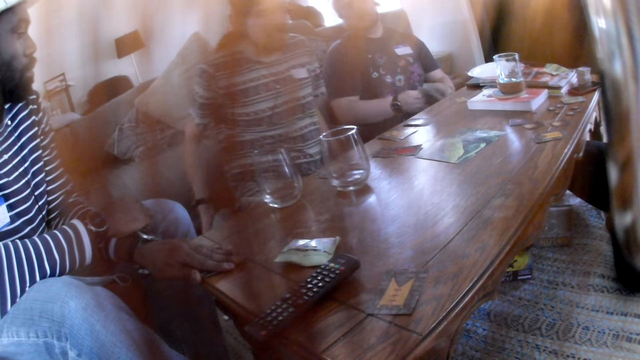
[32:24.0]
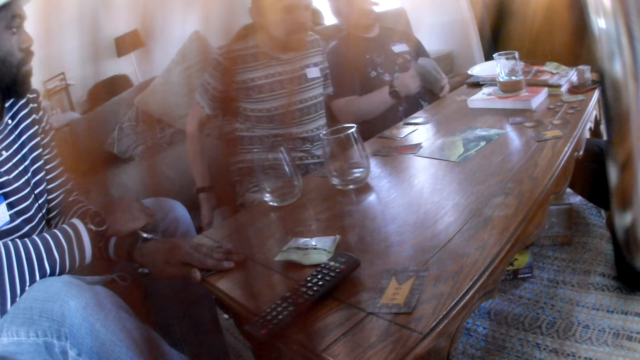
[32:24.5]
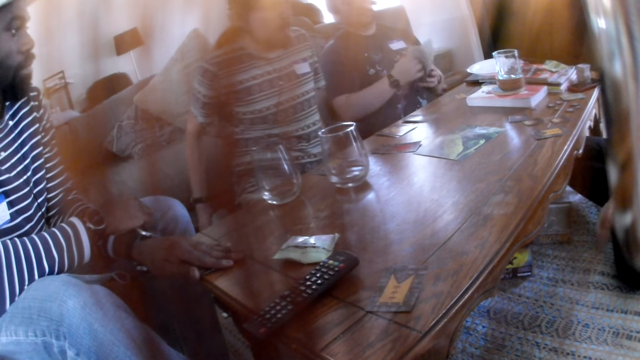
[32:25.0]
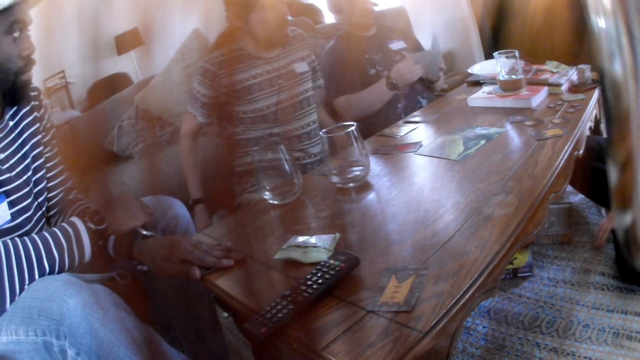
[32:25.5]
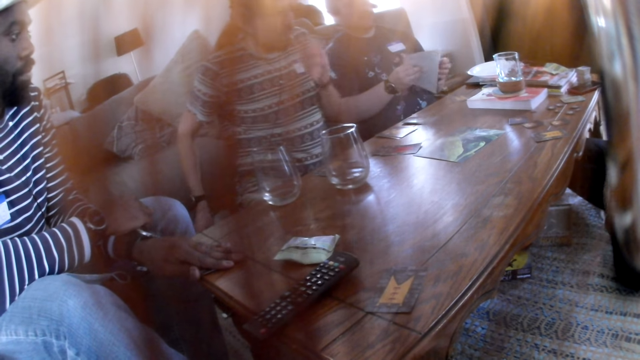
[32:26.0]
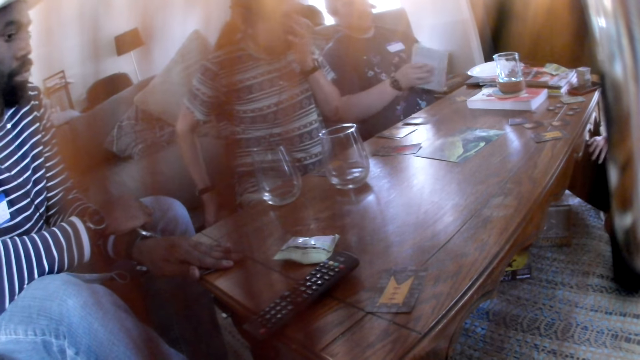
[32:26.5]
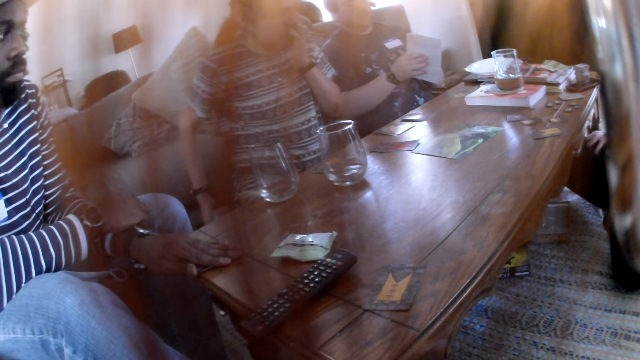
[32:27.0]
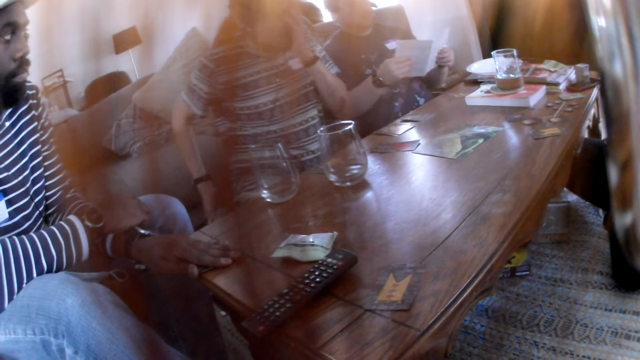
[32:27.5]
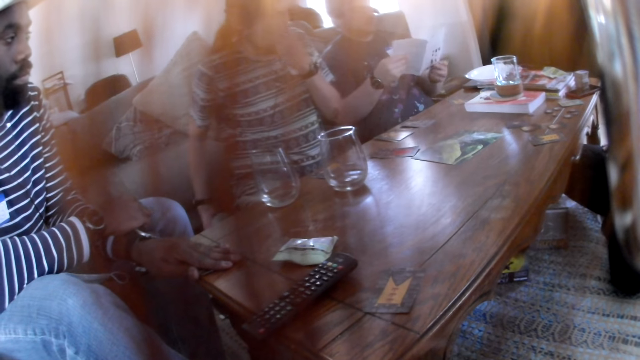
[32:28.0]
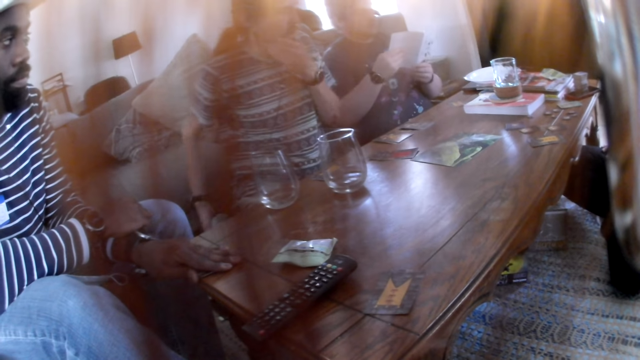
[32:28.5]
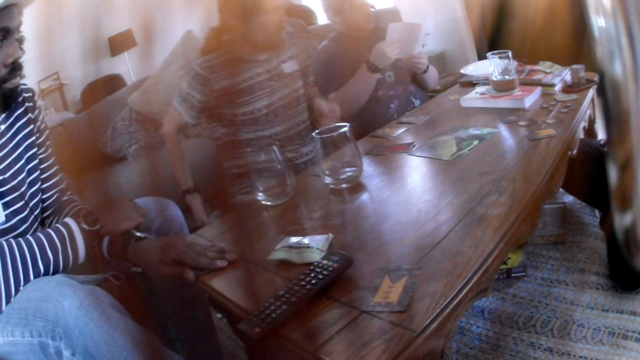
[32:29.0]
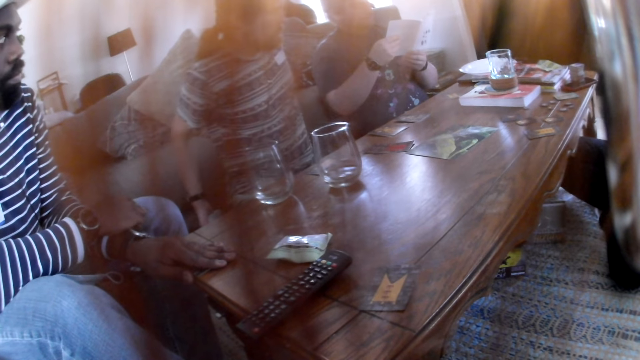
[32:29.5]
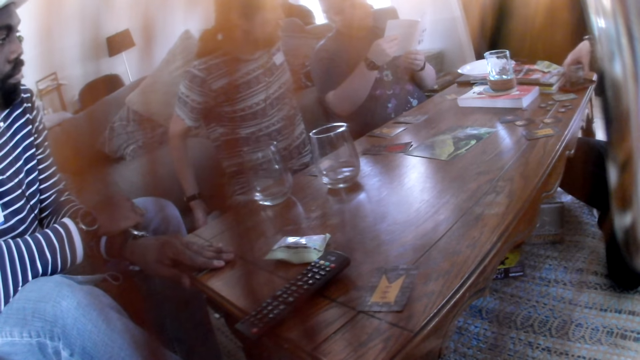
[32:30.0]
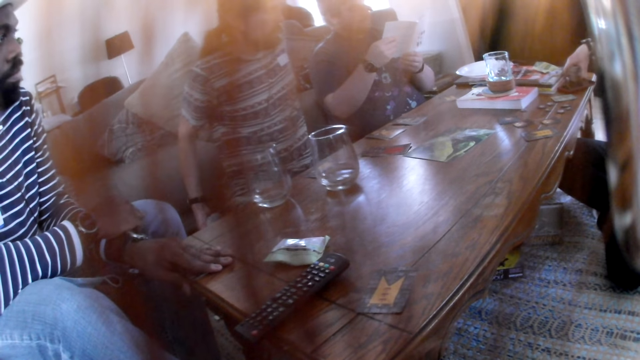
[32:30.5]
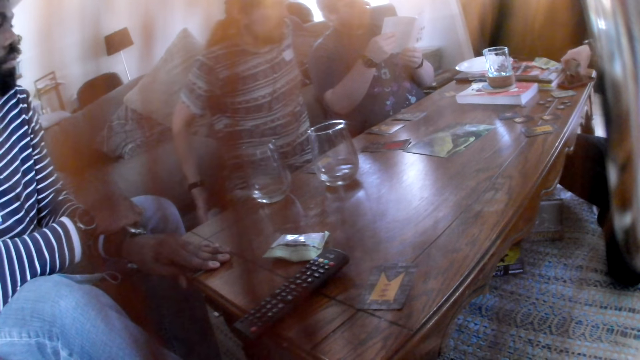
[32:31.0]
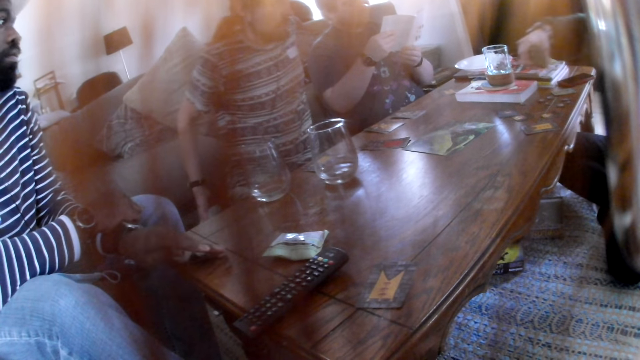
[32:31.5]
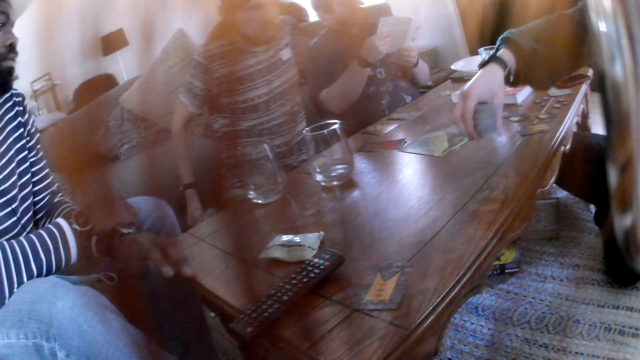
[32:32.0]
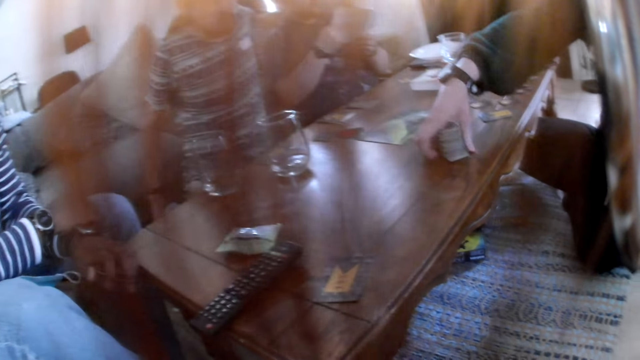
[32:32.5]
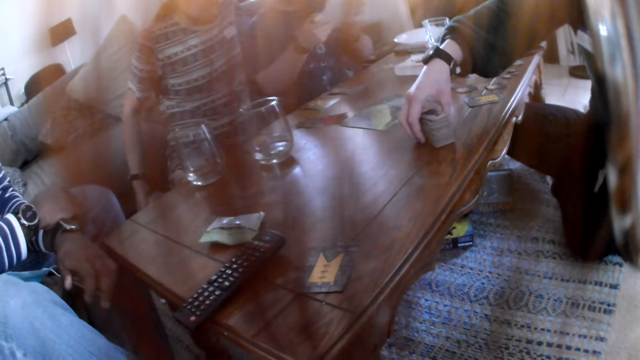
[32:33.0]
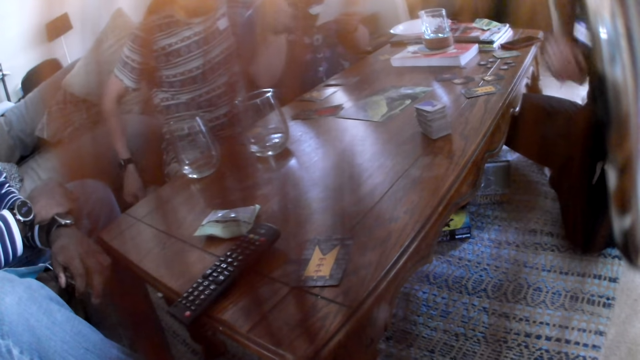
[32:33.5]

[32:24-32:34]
The man opens a book with his hands. The woman interacts with the group of people. She picks a deck of cards from the table with her right hand. She drops the deck of cards on the table with her right hand.

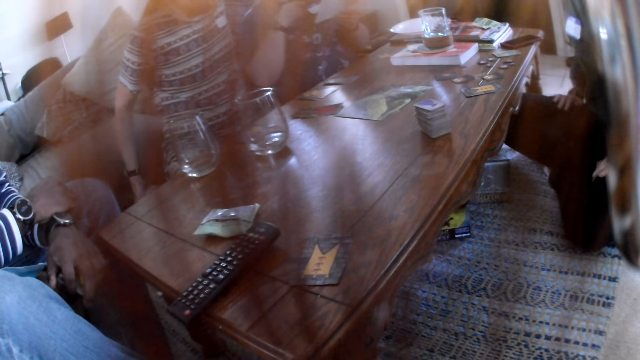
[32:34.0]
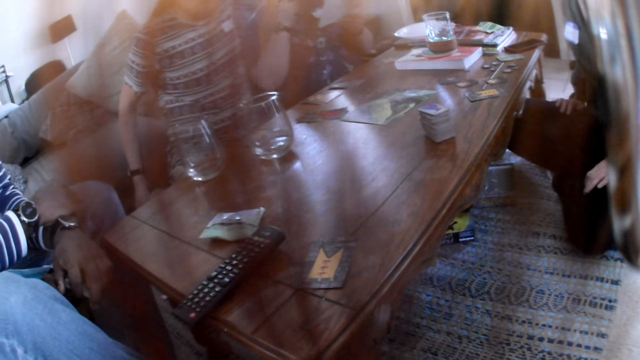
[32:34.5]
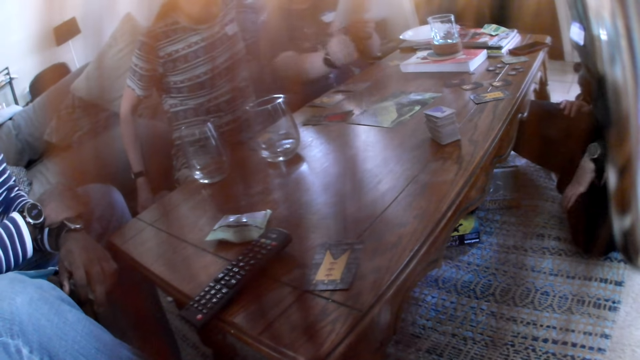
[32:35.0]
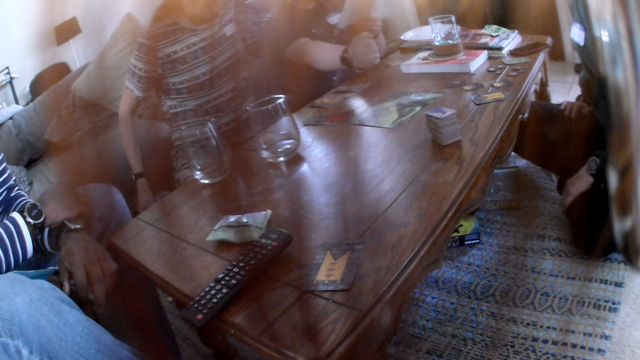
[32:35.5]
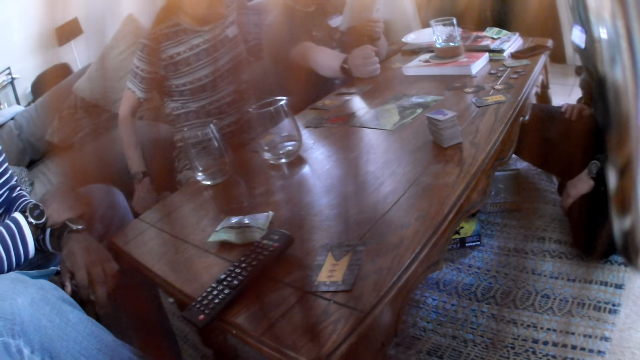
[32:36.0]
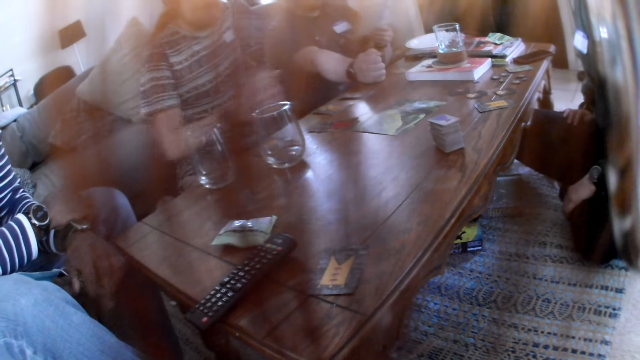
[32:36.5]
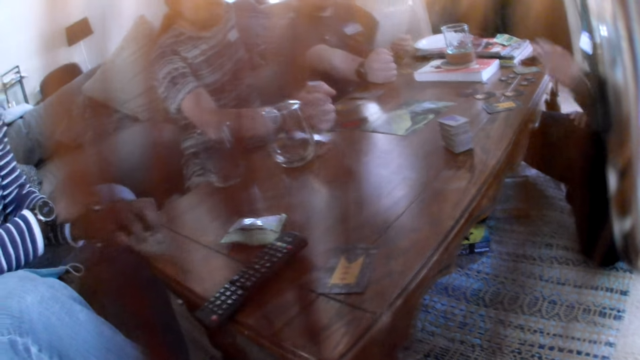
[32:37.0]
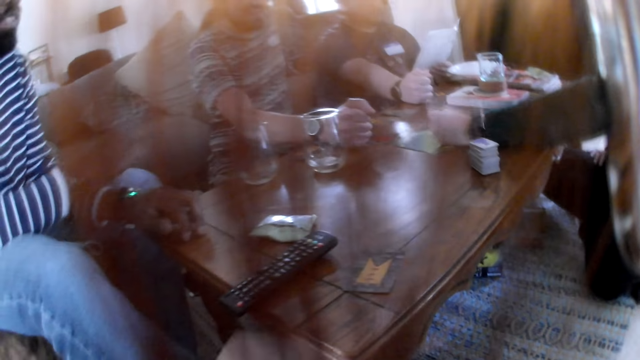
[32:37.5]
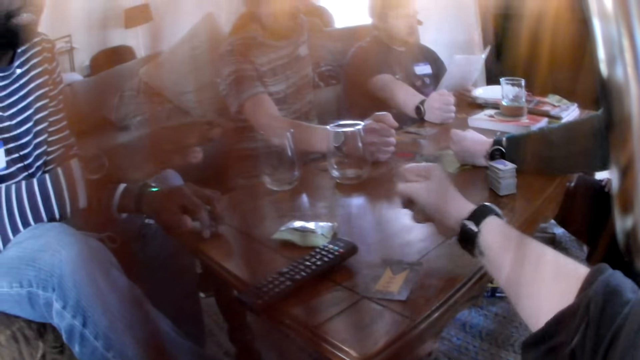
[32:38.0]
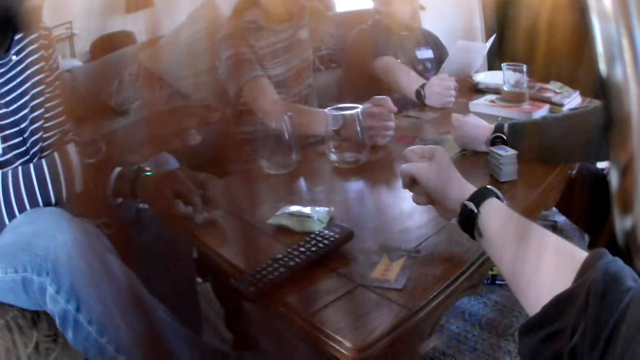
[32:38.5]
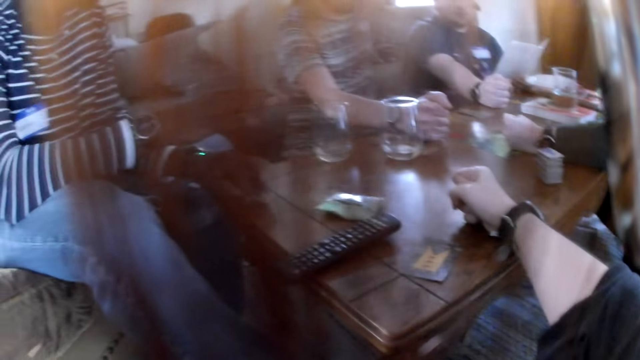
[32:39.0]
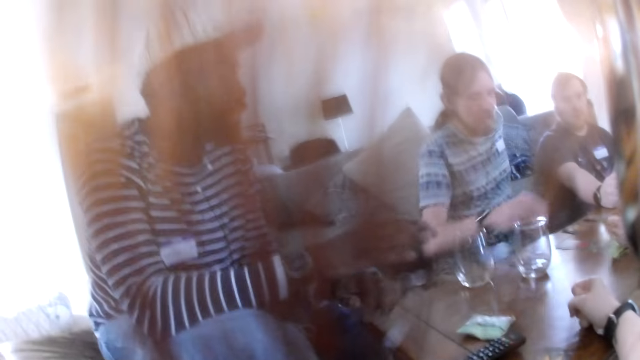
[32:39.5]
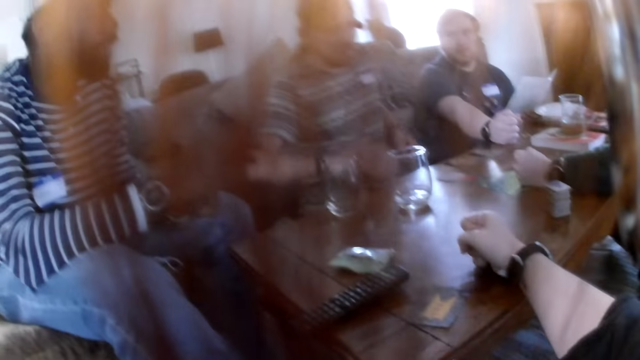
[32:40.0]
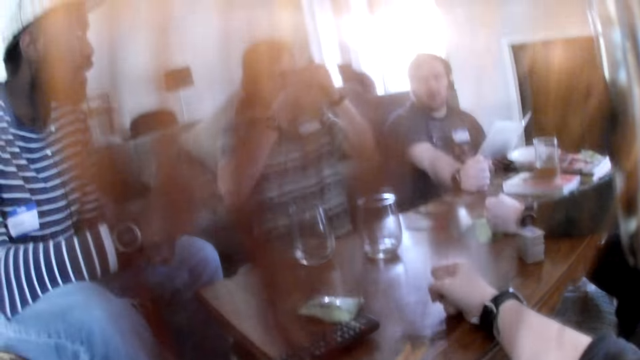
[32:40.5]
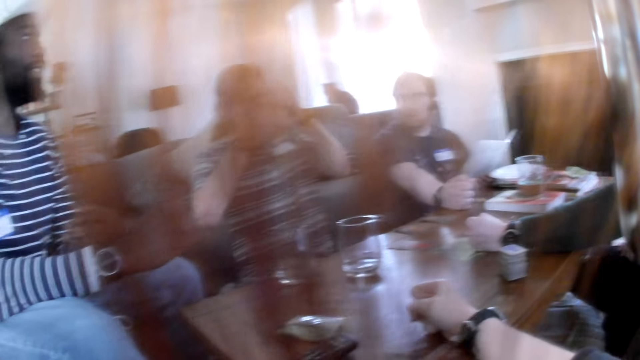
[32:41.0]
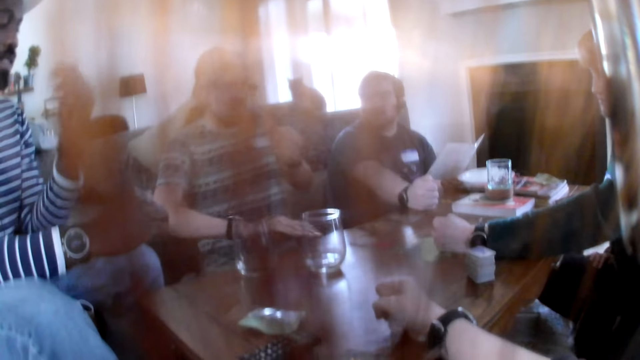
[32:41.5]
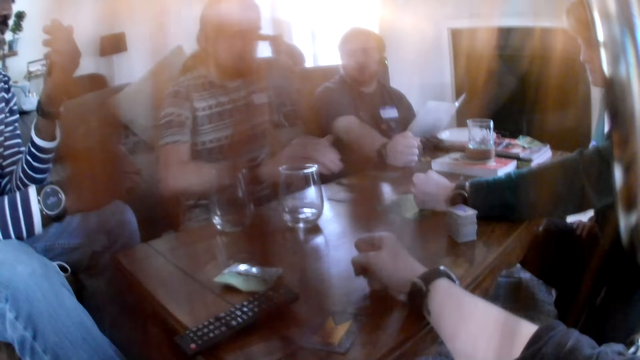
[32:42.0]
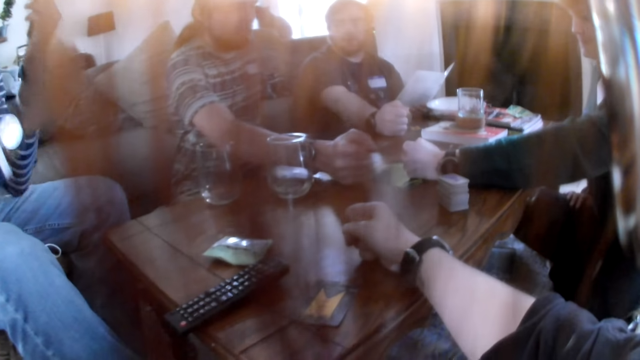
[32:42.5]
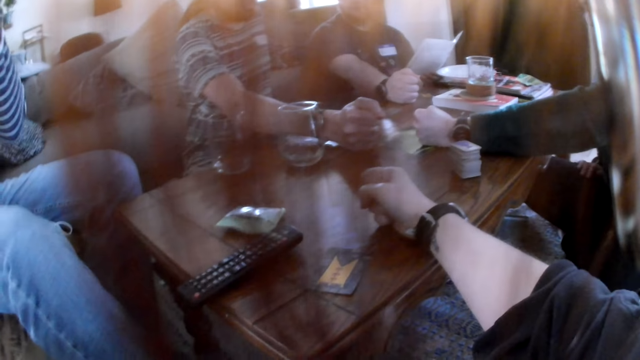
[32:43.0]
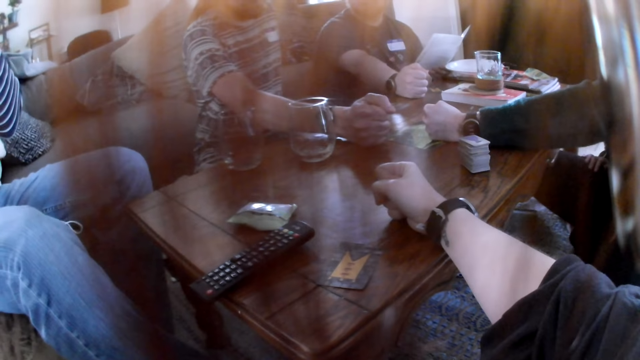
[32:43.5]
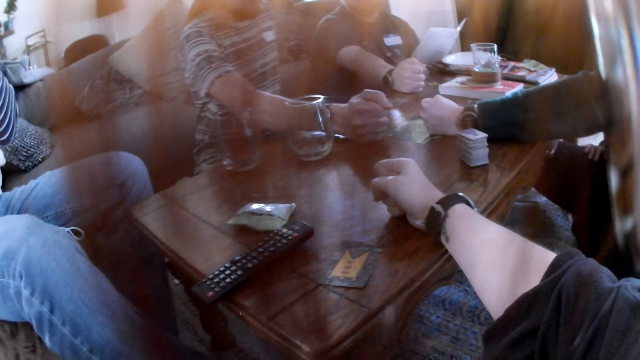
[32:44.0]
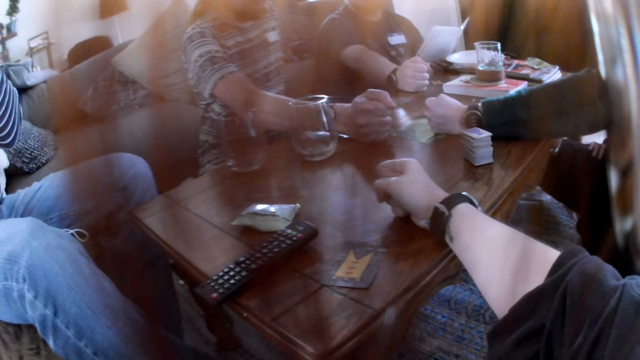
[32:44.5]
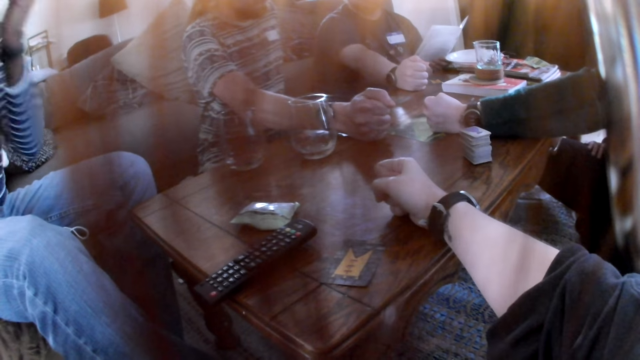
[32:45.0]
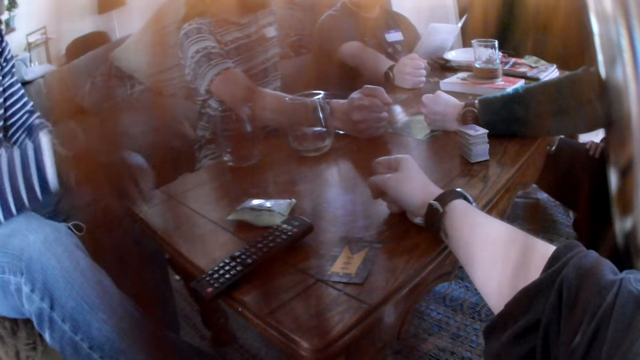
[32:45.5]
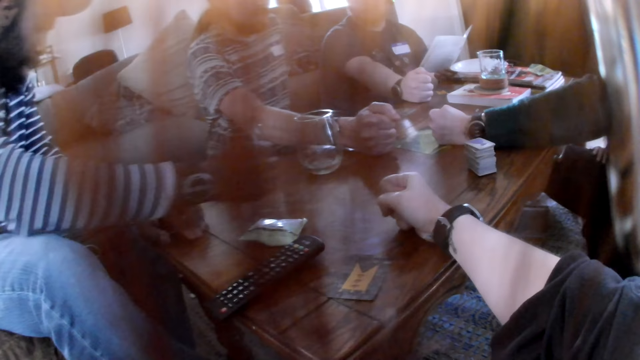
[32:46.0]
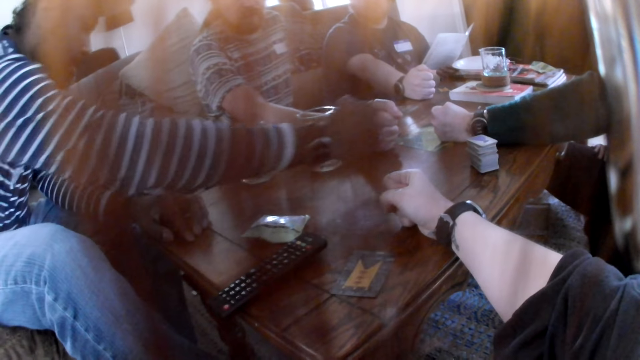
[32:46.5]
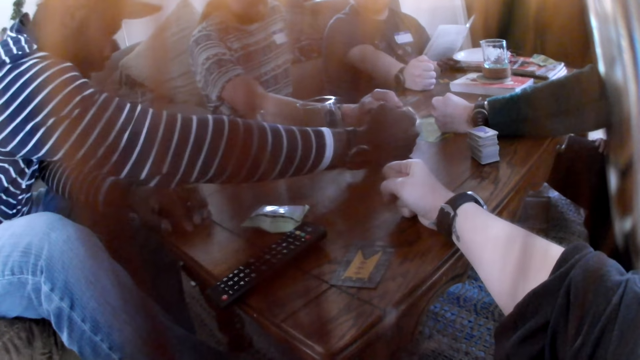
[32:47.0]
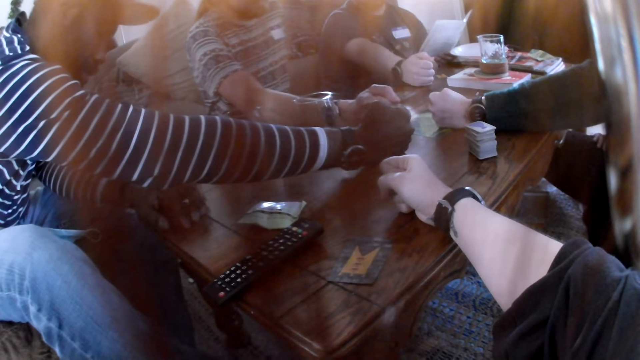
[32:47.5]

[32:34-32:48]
The man stretches his right hand on the table. Another man stretches his hand on the table. The woman stretches her left hand on the table. The camera wearer stretches her right hand on the table. The other man picks a card from the table with his right hand. He looks at the card with his right hand. He drops the card on the table with his right hand. The camera wearer looks around. The other man stretches his hand on the table. Another man stretches his right hand on the table.
